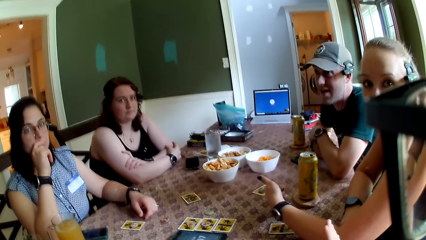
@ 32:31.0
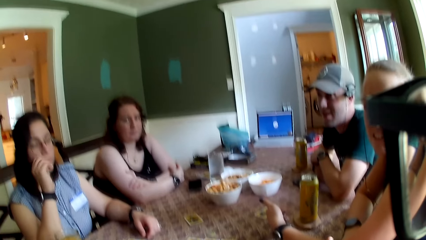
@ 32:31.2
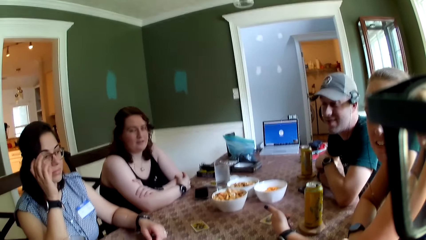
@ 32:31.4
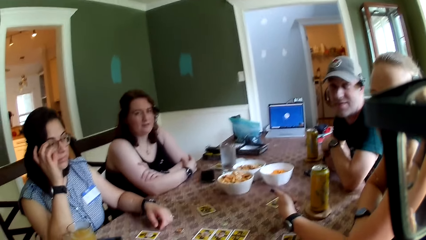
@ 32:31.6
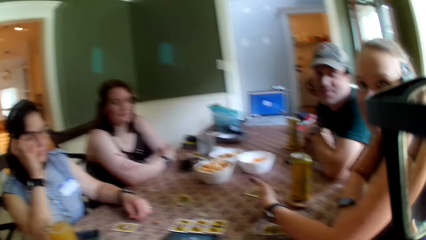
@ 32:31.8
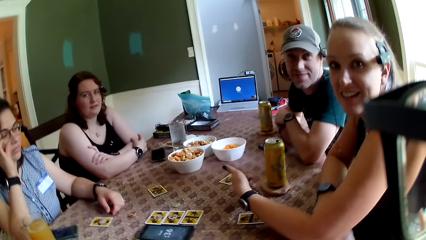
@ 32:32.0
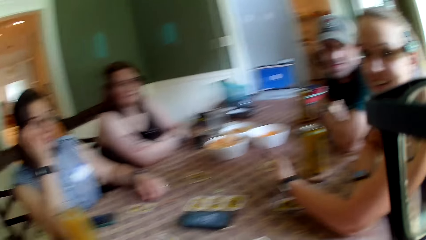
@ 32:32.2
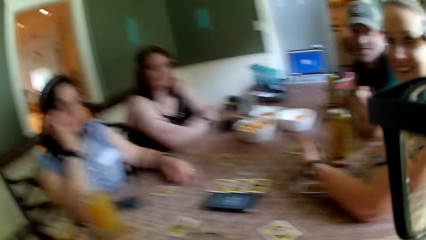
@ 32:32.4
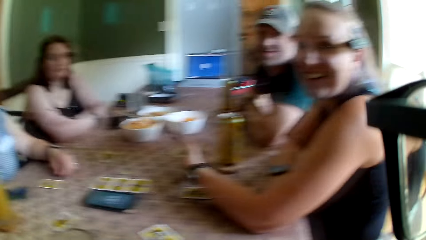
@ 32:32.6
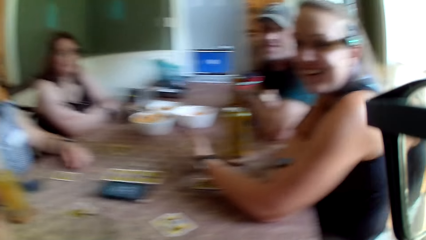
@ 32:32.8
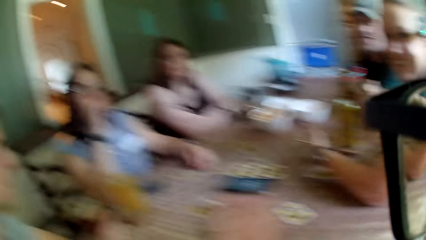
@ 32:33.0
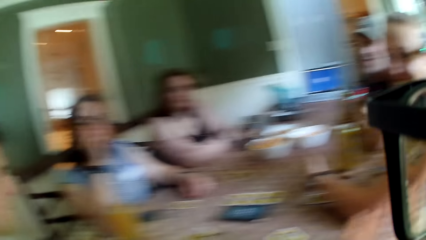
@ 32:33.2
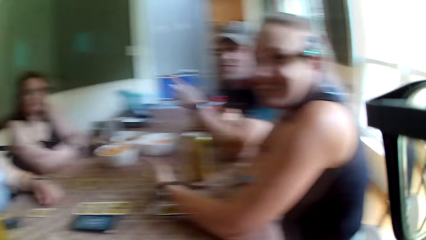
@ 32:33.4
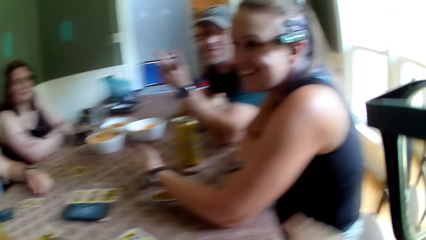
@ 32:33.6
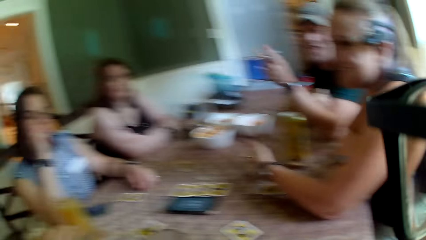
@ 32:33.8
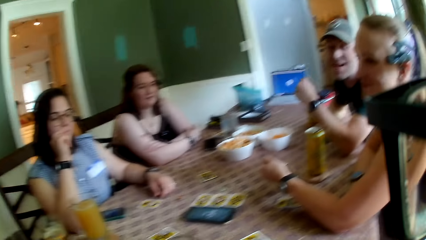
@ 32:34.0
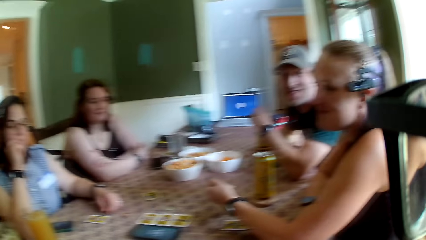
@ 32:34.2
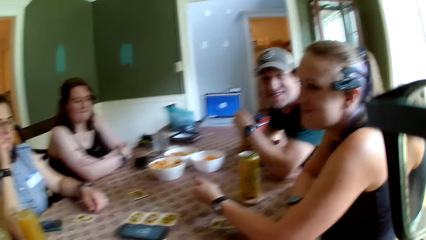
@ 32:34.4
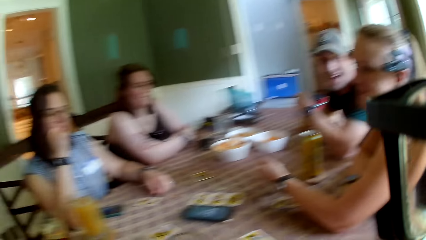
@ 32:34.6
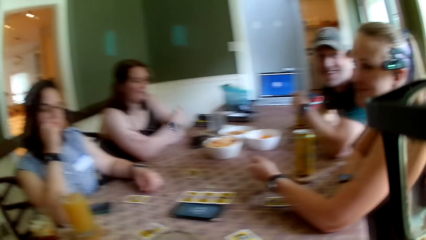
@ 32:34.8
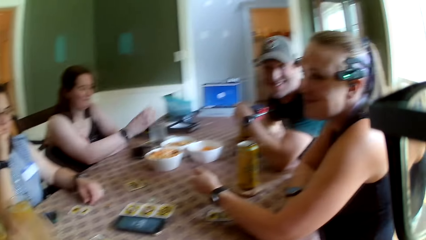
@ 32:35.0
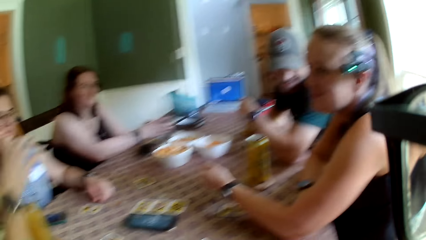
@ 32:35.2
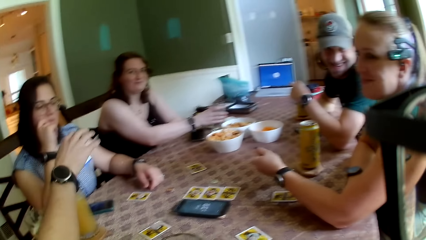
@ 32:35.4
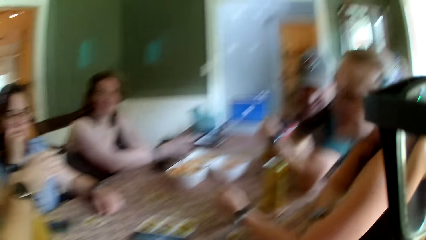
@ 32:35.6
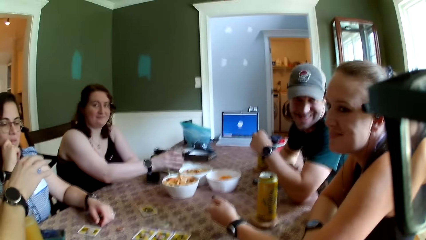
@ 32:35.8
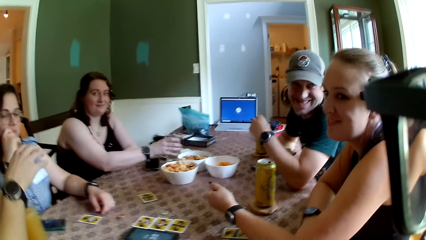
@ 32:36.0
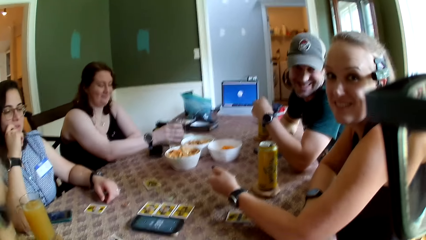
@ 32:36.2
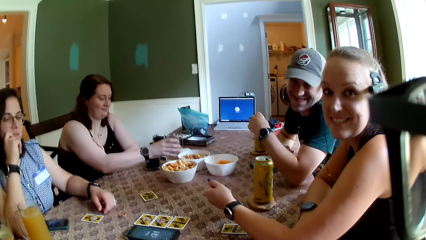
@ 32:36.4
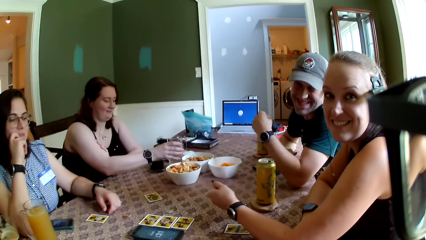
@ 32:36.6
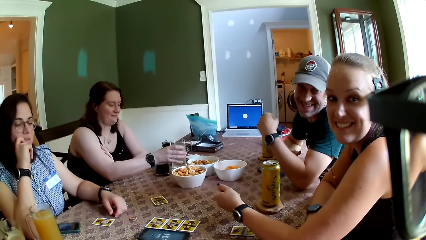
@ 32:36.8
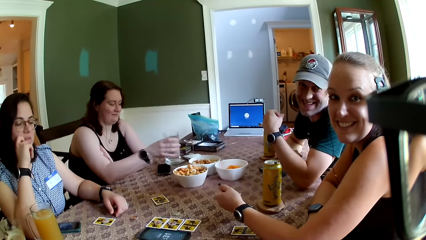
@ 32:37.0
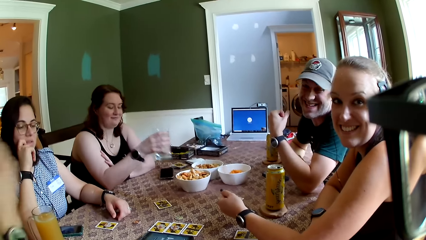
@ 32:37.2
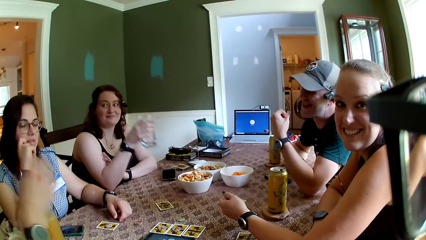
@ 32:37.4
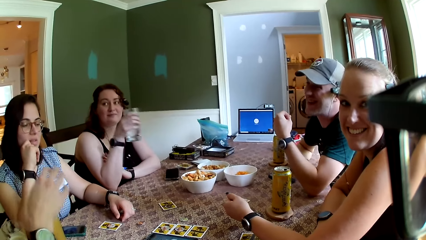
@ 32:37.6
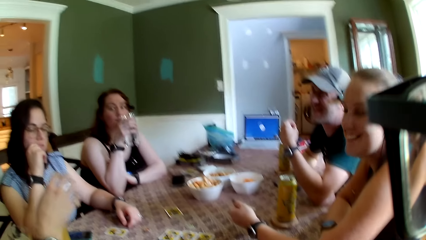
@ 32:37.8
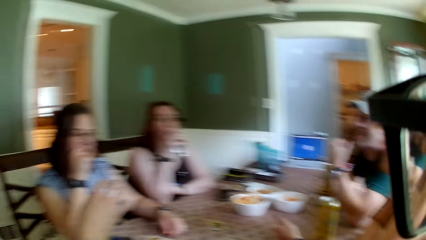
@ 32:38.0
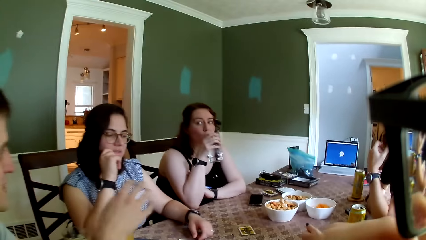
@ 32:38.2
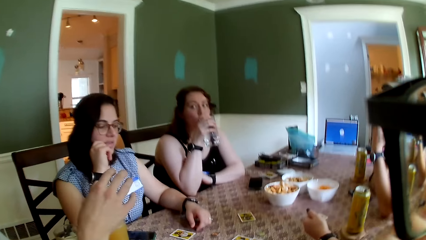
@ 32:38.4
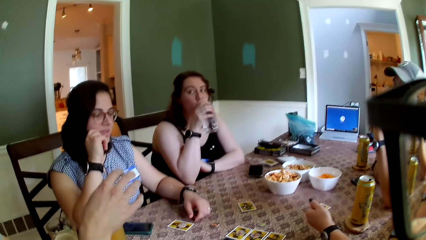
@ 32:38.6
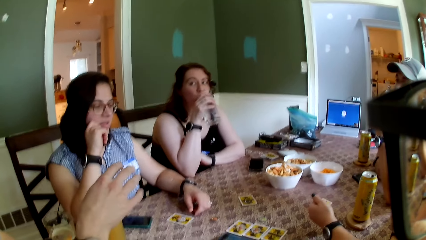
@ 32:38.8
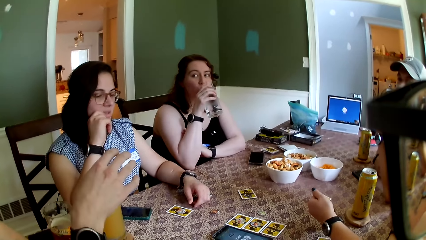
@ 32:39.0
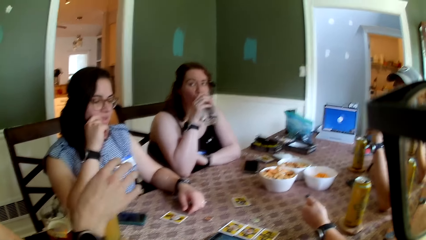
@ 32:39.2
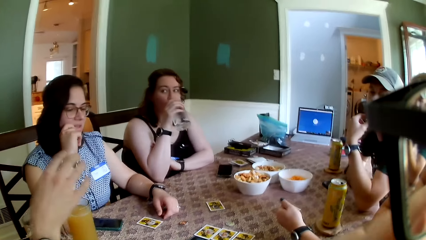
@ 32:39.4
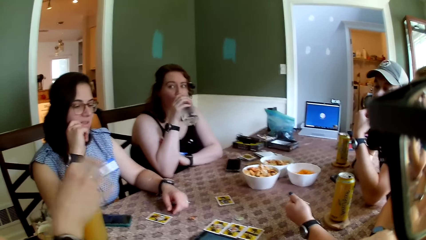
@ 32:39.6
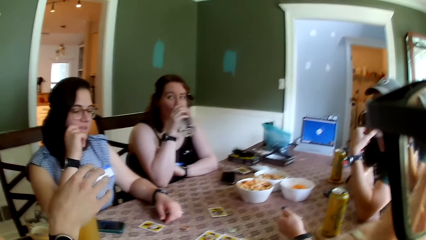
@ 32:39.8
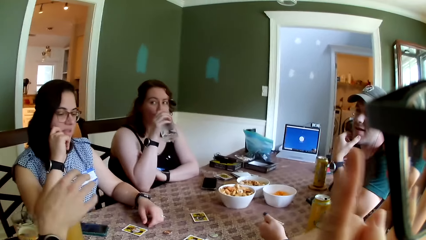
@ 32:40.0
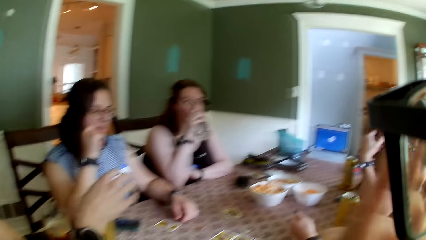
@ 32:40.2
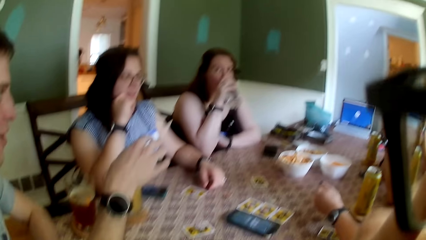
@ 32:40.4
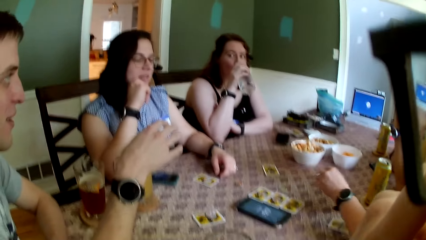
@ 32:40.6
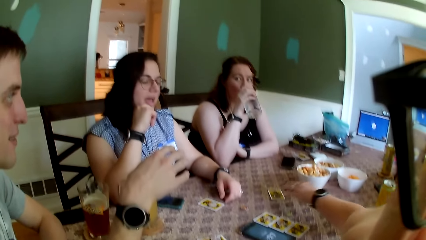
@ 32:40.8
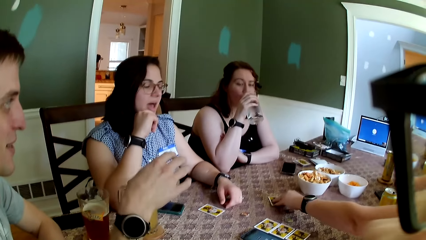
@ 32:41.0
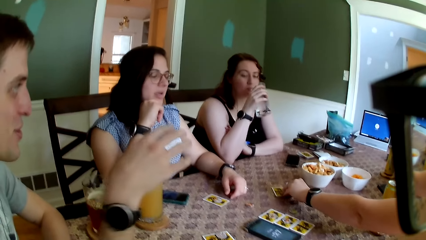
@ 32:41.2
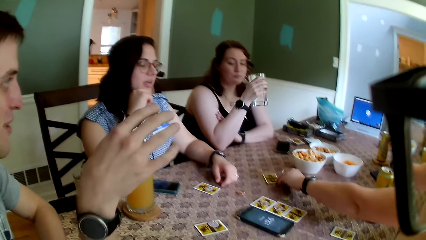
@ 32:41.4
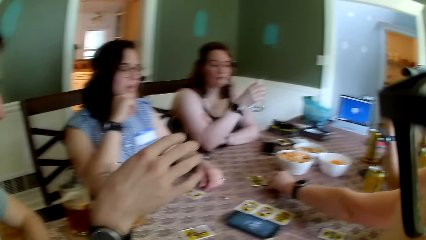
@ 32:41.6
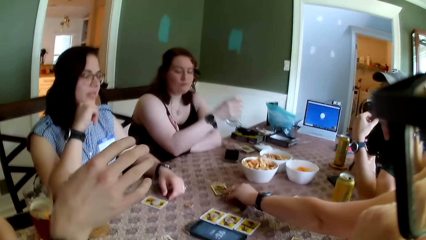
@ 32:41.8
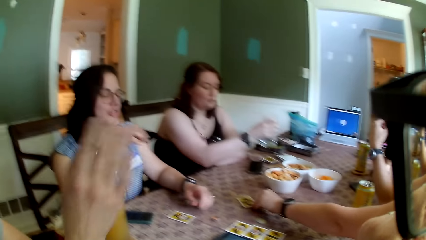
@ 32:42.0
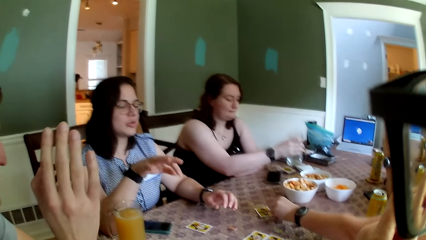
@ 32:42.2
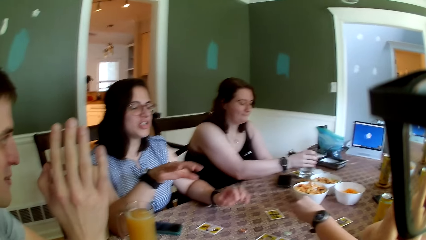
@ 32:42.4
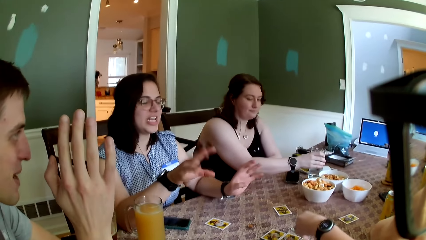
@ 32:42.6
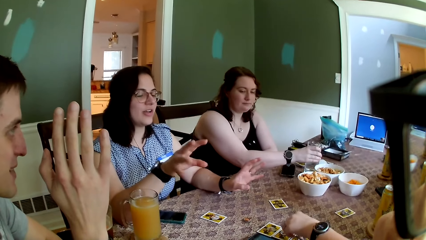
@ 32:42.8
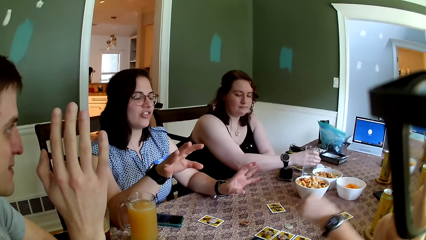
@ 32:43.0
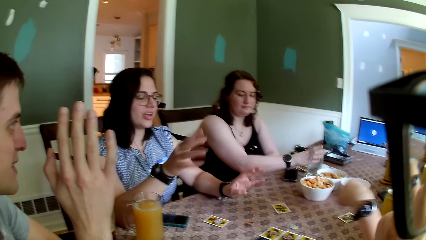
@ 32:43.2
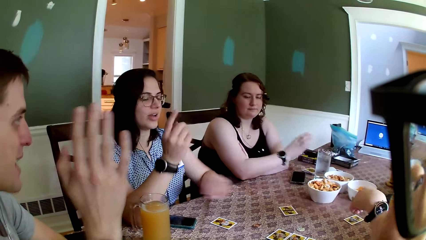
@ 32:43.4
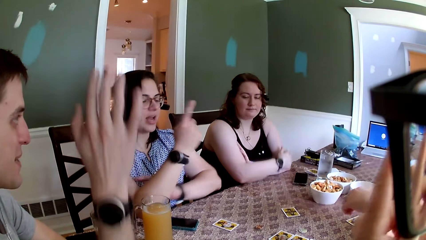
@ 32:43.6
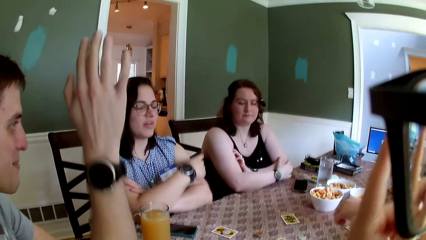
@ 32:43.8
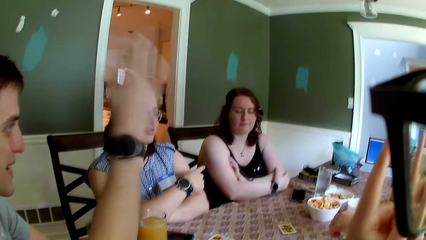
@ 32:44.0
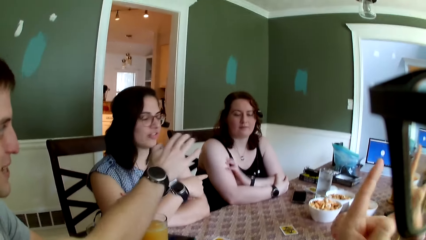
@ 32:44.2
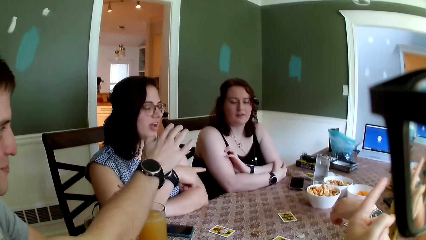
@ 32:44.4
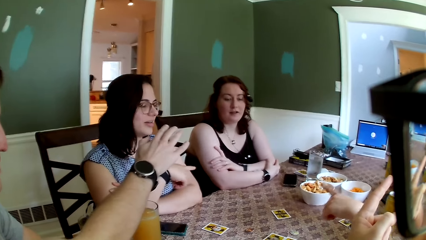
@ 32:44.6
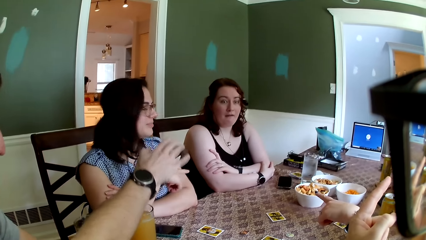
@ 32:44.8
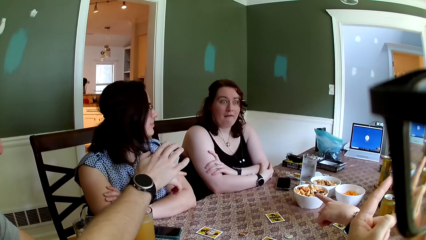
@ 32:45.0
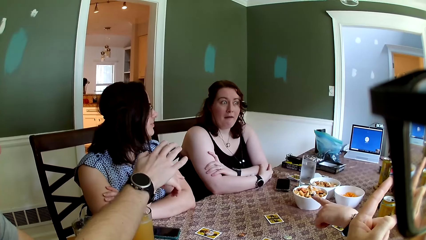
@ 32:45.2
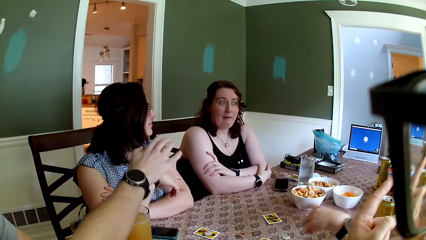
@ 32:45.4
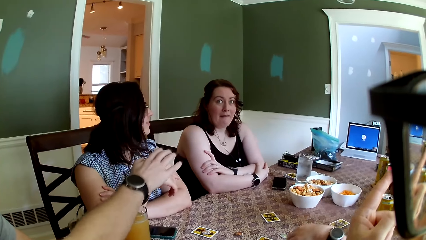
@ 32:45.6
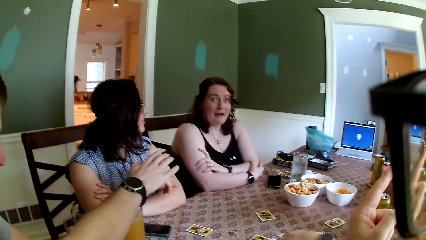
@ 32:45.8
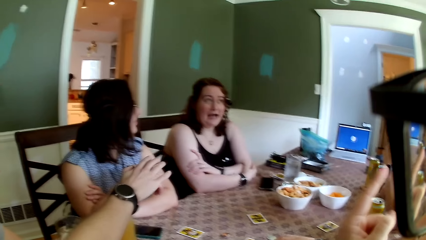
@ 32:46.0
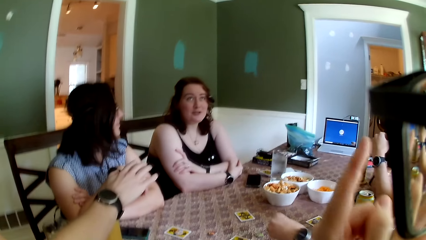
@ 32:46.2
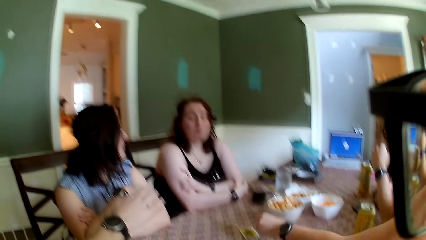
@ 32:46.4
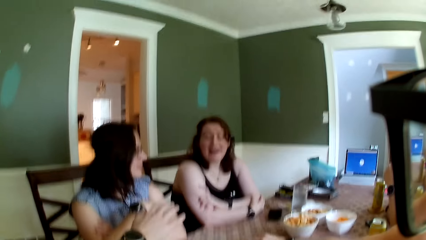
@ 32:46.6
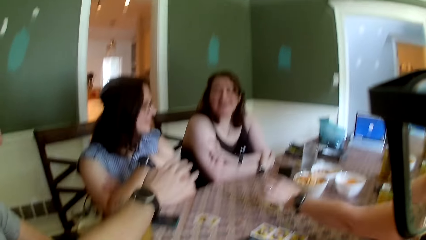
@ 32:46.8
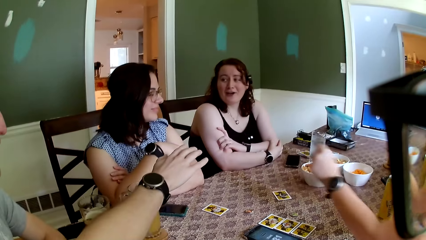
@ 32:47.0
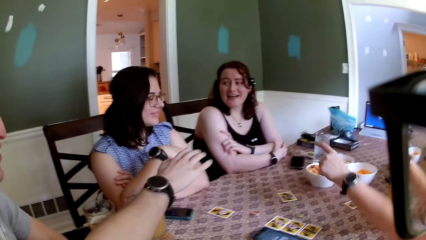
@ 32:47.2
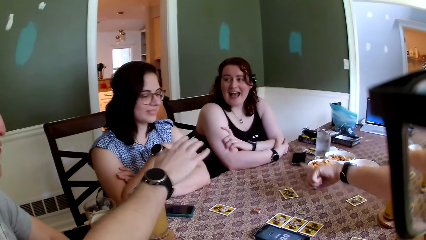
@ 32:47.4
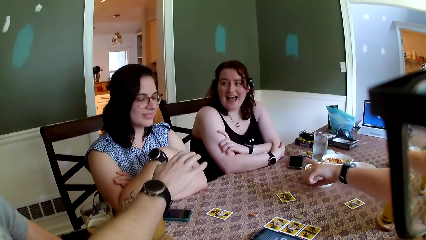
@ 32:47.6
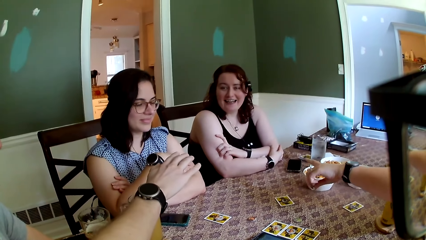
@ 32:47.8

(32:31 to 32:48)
The camera wearer converses with a man. A woman picks up the glass cup from the coaster on the table with her right hand and drinks water from the glass cup with her right hand. Another woman picks up a token on a card from the table with her left hand and drops the token on a card on the table with her left hand. The first woman drops the glass cup on the coaster on the table with her right hand. Another man converses with a woman.
